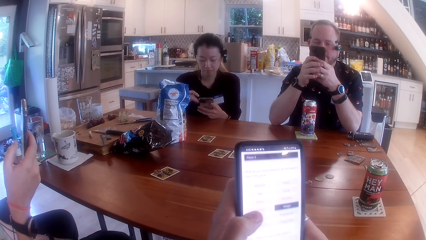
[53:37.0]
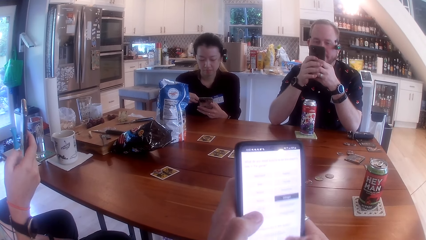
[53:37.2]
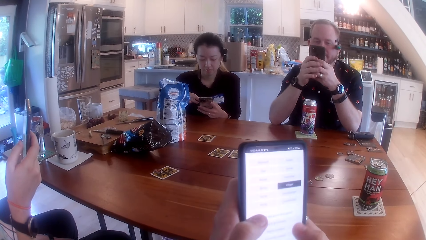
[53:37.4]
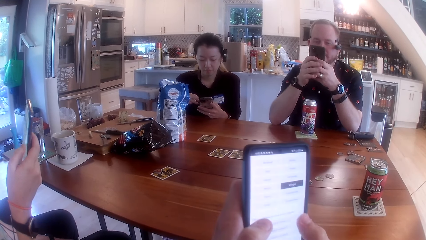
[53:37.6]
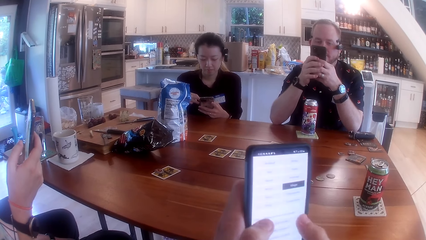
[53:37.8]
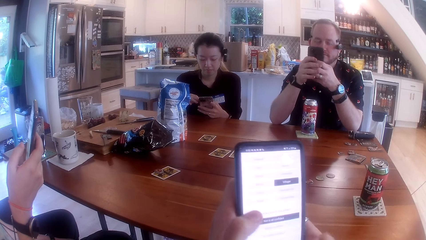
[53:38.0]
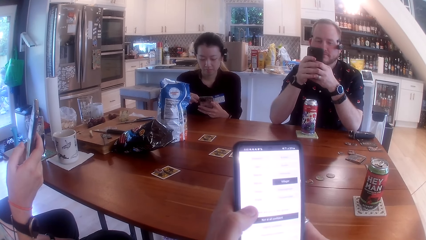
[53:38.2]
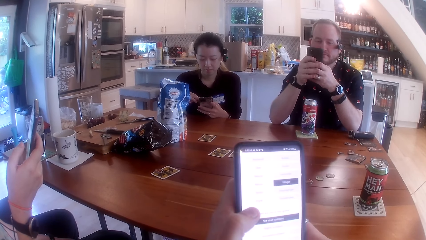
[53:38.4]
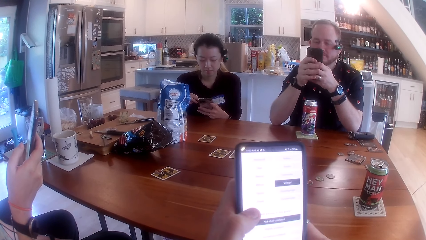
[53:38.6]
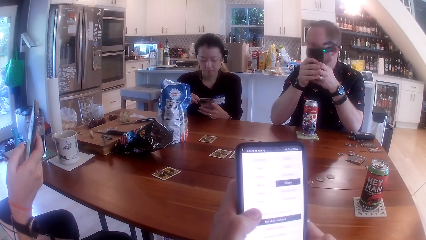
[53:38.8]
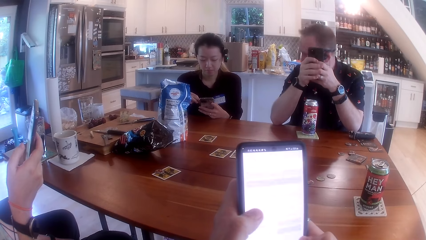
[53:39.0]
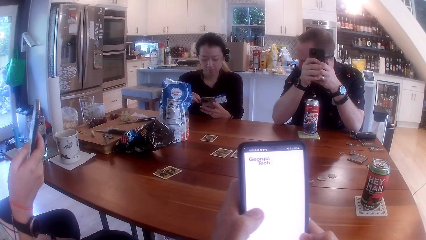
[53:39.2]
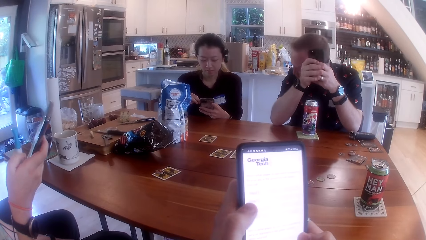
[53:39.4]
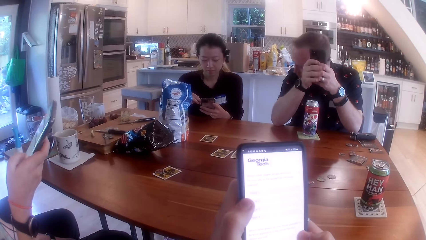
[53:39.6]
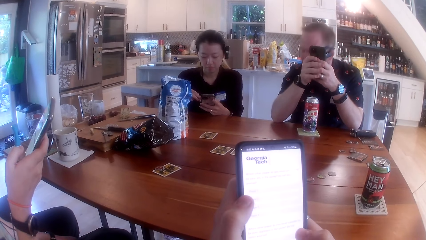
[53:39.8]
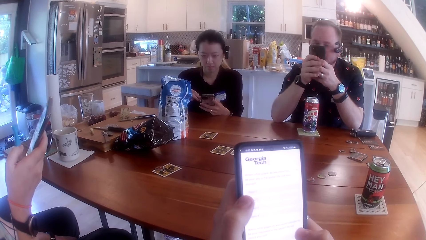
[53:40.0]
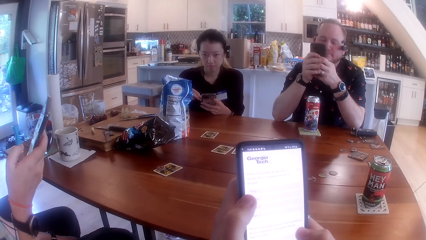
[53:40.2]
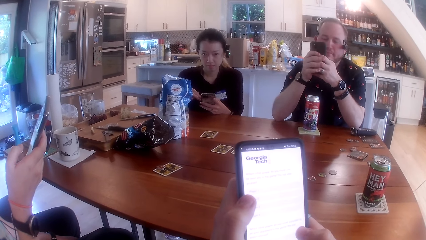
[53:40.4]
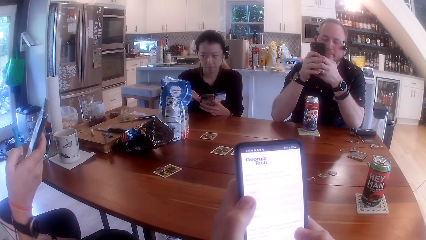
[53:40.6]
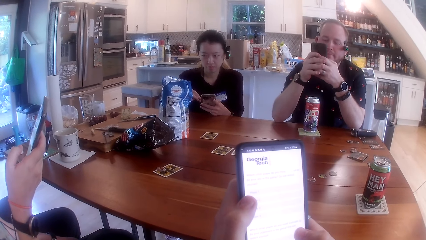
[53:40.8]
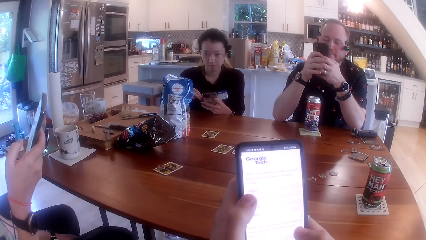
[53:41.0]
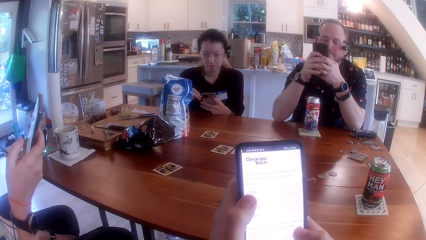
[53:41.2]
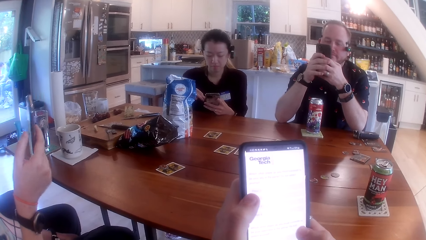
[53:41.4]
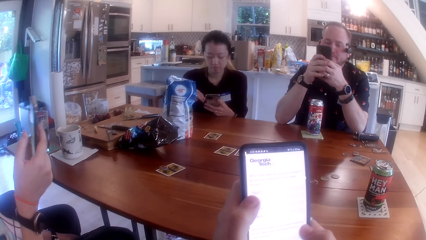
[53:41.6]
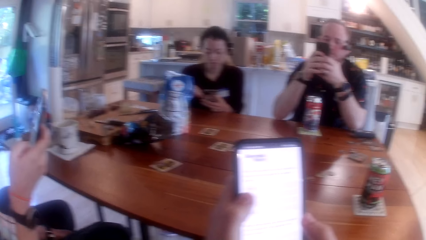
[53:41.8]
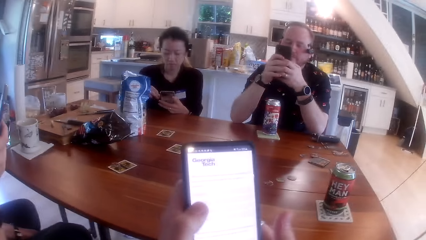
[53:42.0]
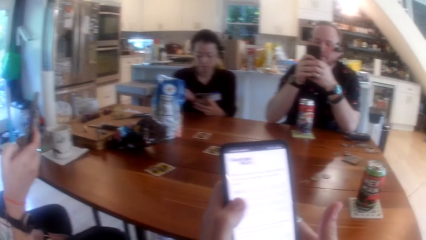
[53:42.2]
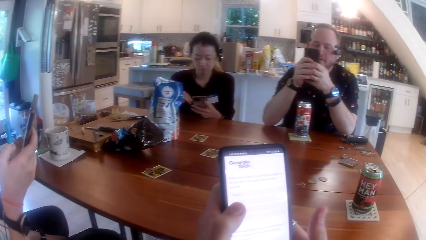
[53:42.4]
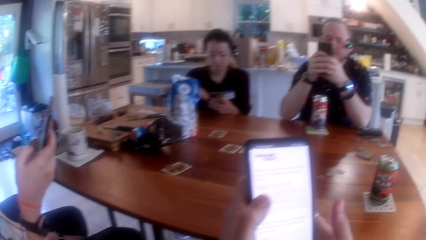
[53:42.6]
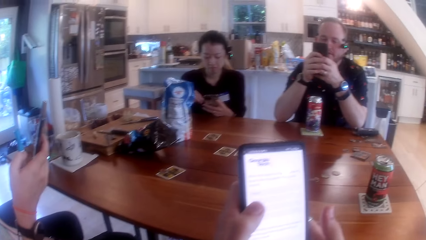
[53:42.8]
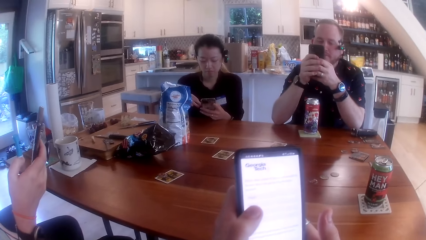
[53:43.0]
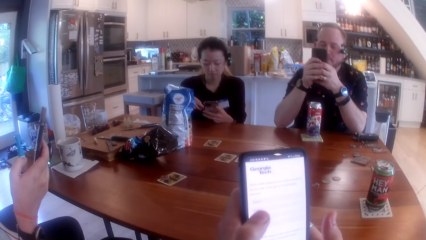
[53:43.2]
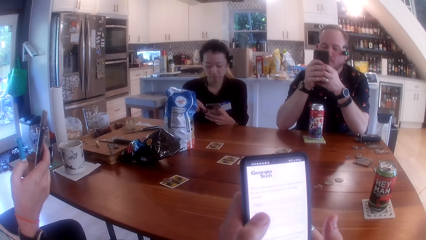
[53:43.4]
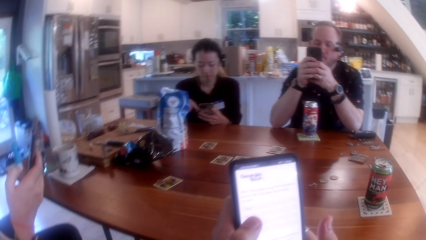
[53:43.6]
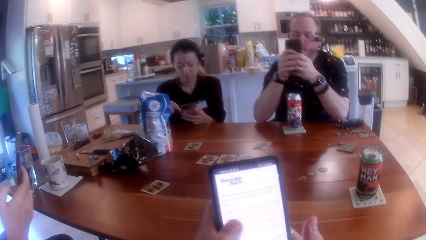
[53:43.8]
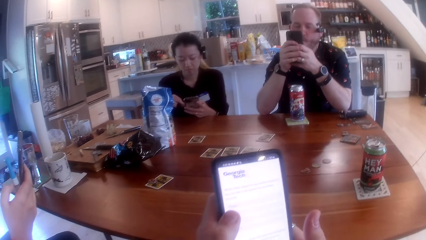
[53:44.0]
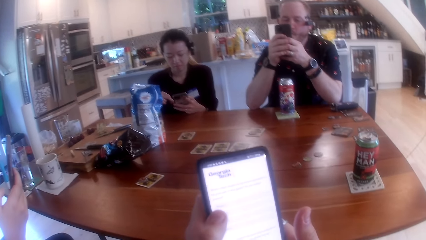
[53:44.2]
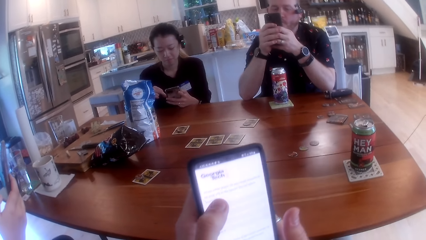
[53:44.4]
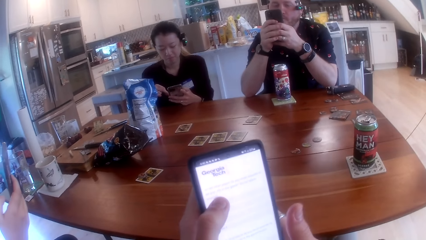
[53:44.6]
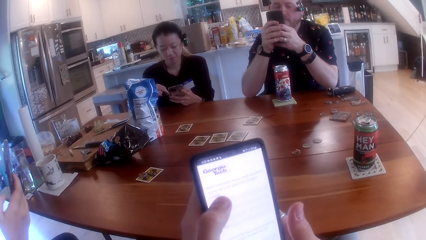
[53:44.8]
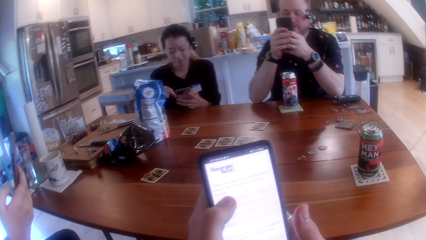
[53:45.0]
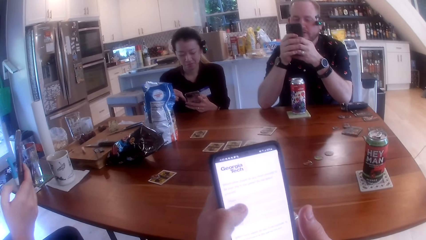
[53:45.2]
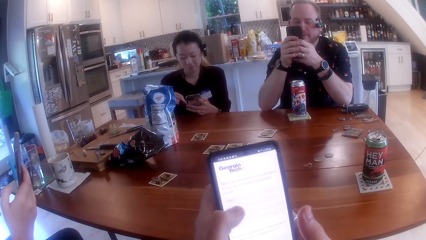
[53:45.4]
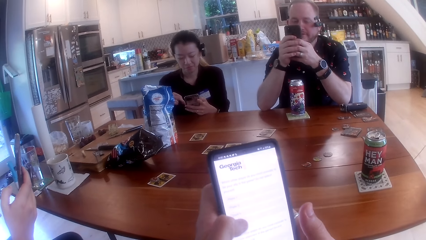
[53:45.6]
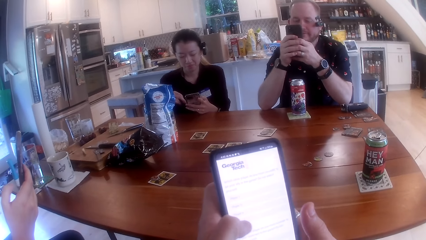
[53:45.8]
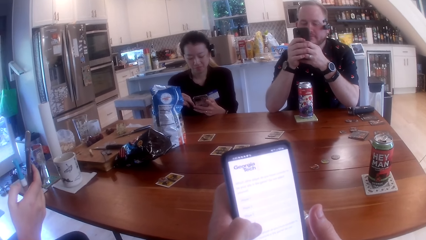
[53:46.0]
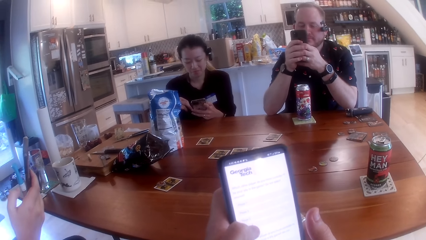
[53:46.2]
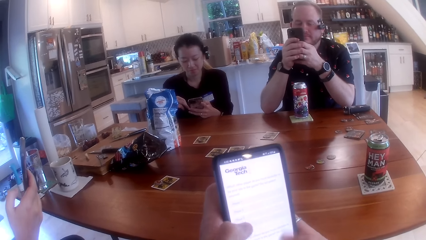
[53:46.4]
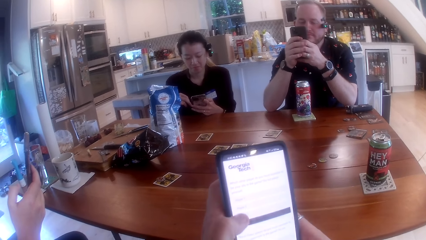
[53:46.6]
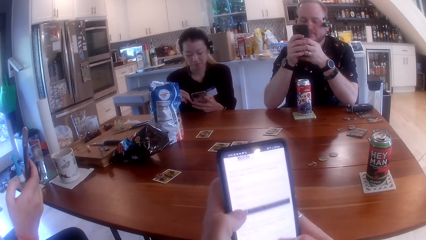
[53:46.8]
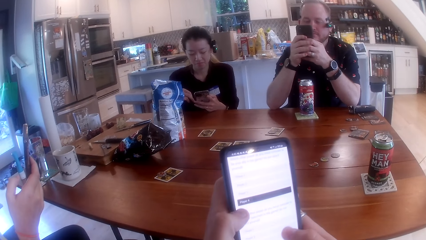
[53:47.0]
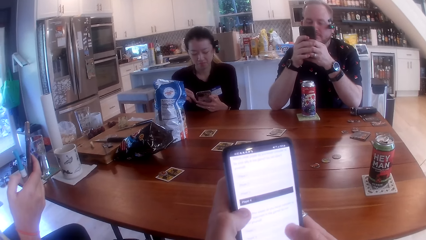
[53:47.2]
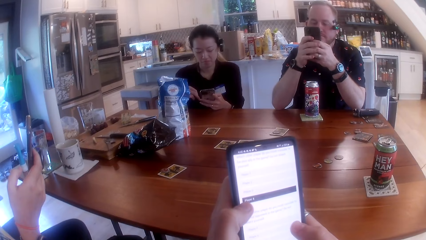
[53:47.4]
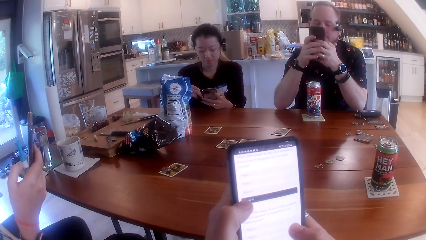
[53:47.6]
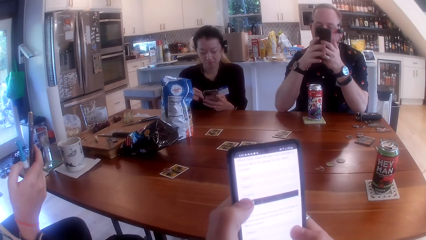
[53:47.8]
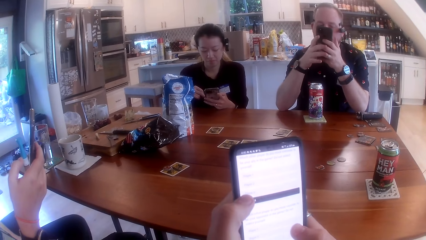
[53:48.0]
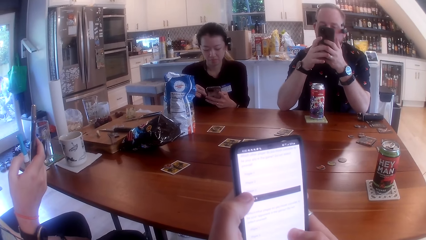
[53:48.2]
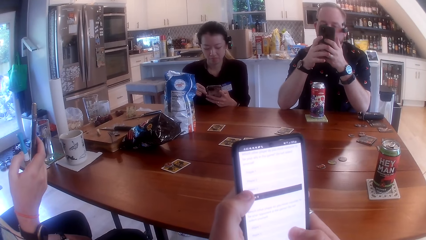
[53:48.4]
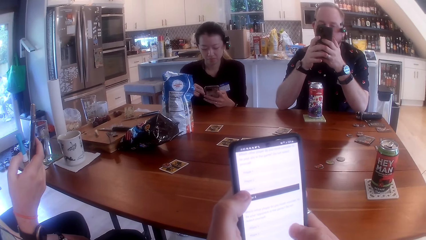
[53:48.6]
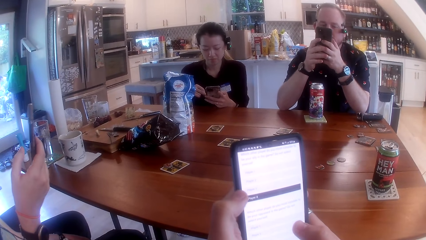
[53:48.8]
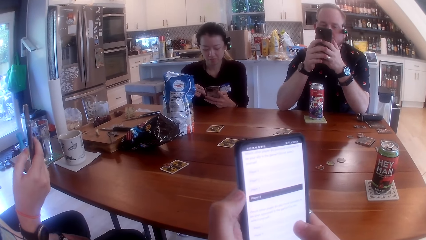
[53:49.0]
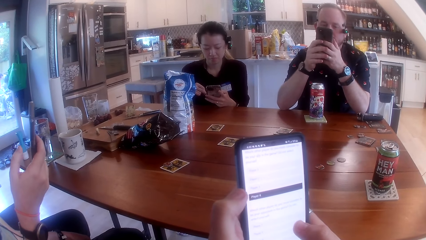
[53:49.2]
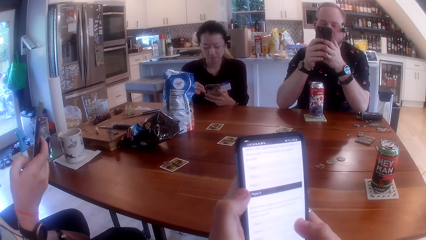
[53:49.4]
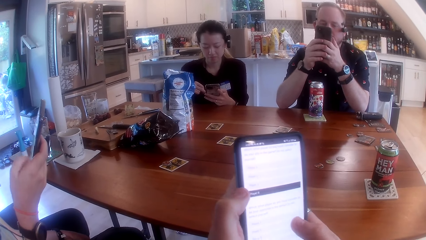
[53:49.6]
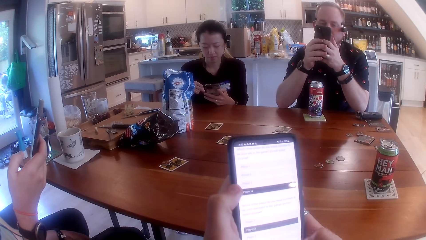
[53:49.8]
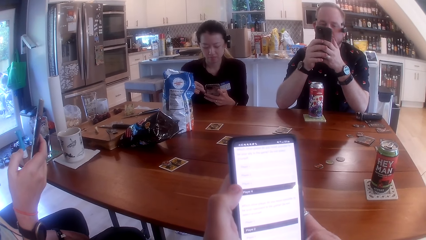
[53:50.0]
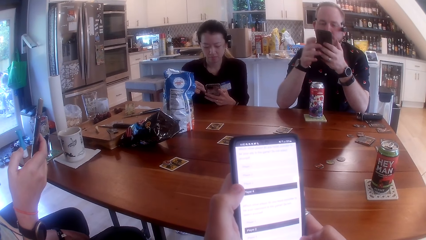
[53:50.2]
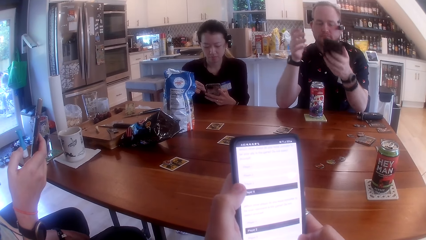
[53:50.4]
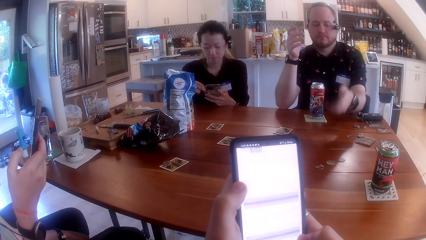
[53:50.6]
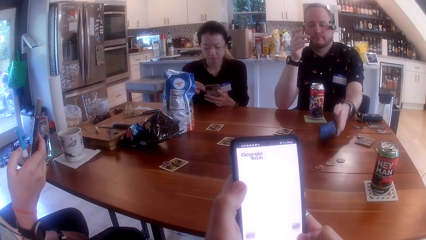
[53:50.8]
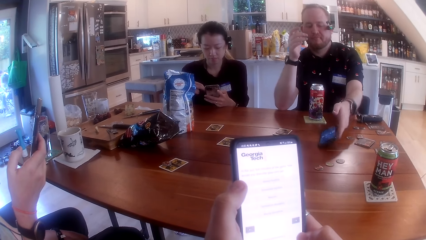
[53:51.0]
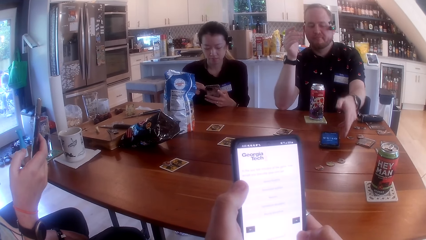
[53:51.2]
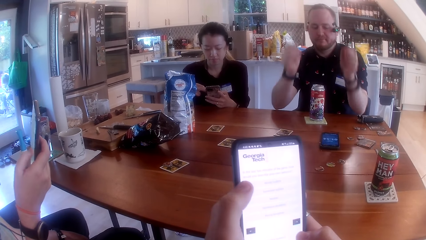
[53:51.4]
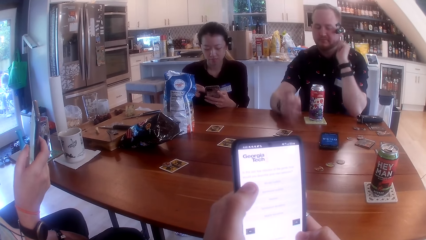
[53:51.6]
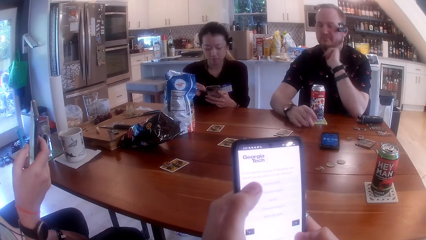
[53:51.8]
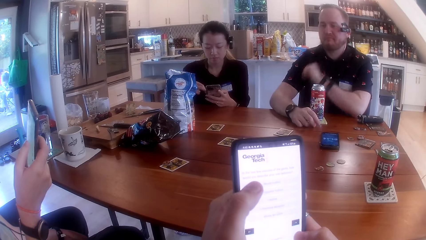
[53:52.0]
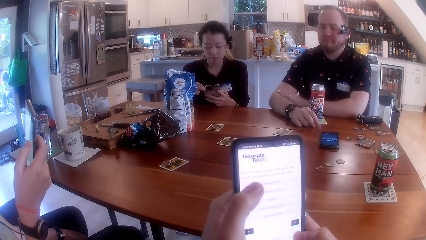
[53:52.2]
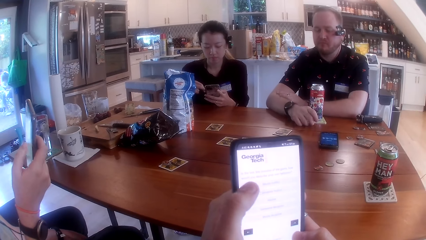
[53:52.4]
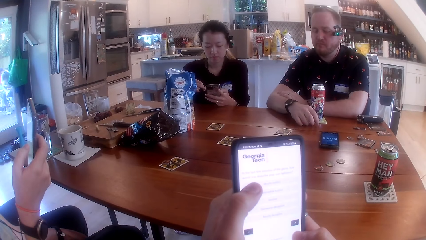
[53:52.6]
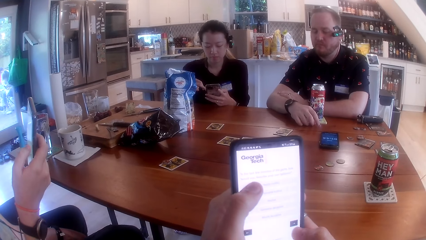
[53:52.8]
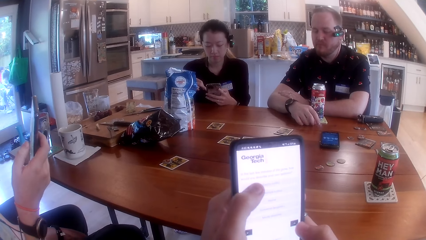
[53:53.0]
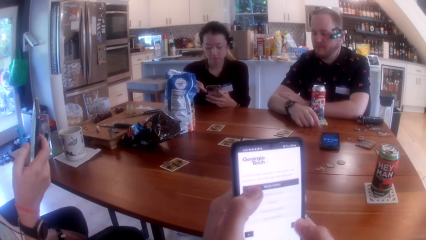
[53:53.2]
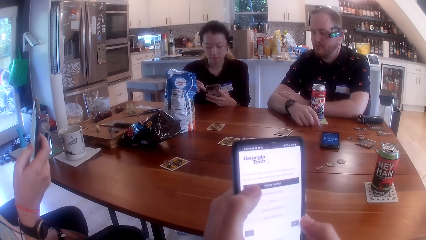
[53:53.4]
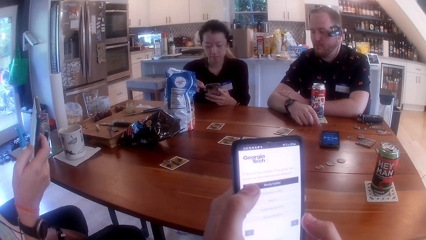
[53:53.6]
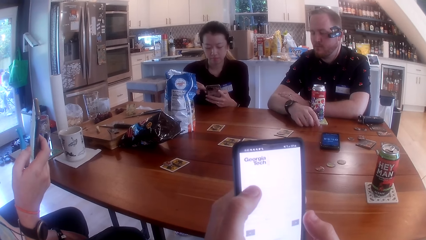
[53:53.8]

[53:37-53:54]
The camera wearer interacts with a man, a woman and another woman at the table. The man drops the phone on the table with his left hand.
